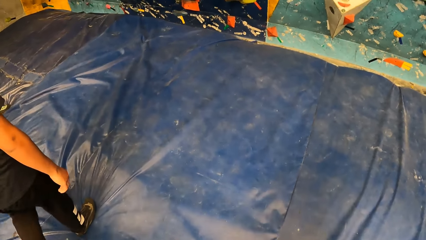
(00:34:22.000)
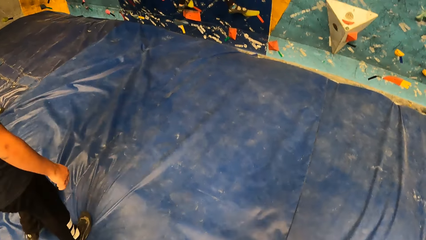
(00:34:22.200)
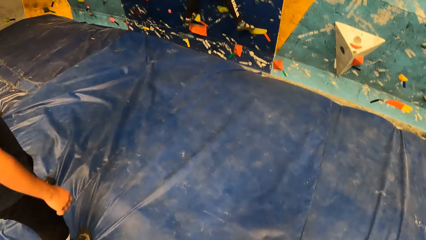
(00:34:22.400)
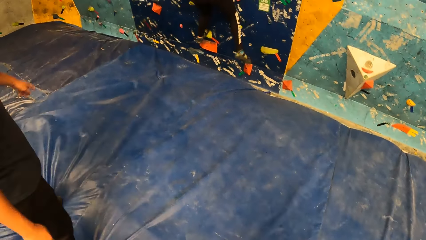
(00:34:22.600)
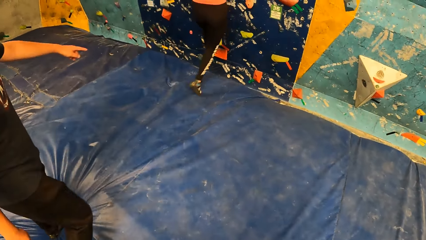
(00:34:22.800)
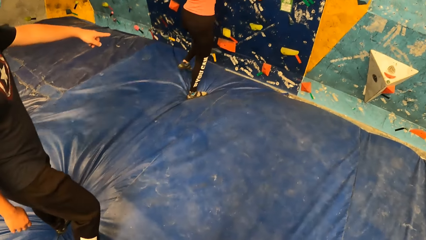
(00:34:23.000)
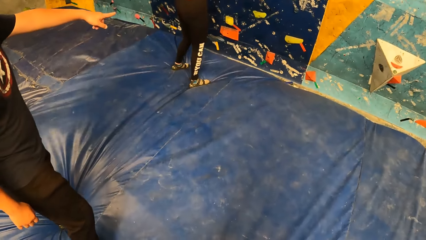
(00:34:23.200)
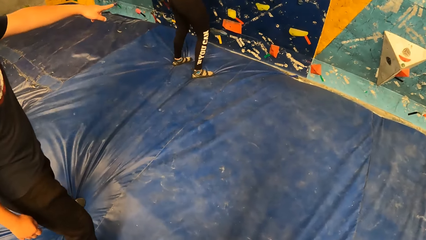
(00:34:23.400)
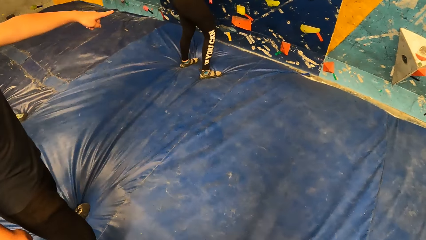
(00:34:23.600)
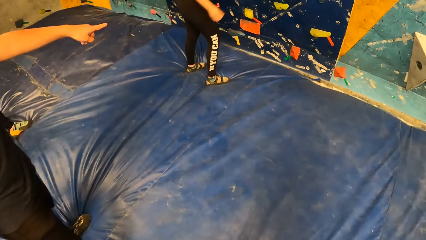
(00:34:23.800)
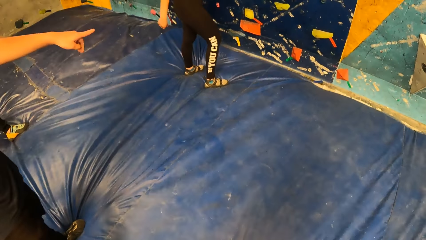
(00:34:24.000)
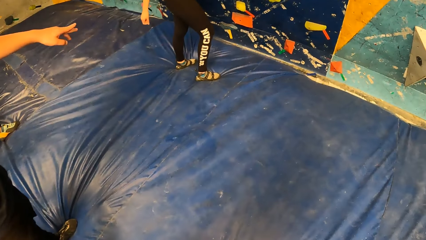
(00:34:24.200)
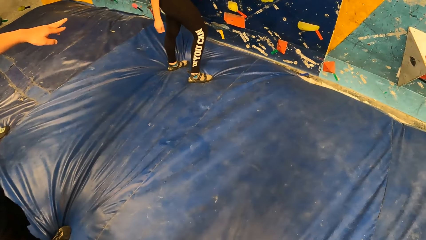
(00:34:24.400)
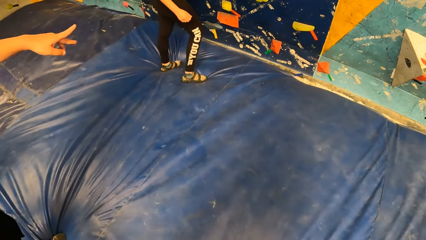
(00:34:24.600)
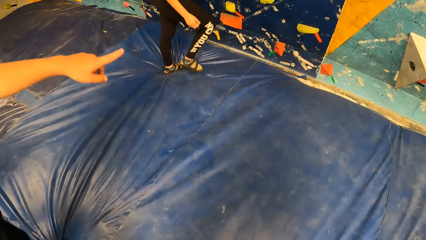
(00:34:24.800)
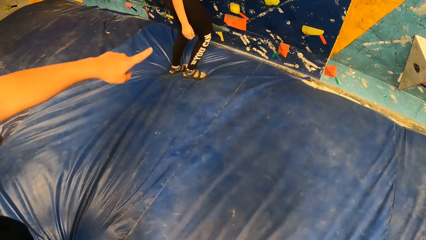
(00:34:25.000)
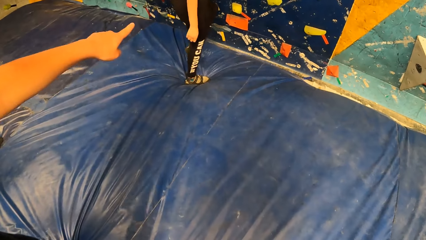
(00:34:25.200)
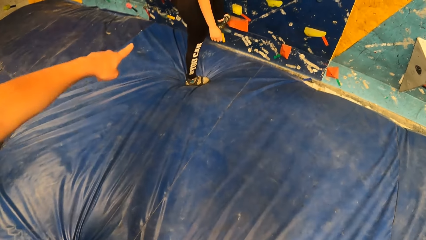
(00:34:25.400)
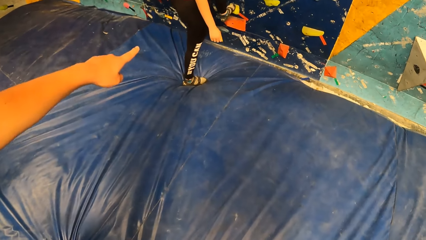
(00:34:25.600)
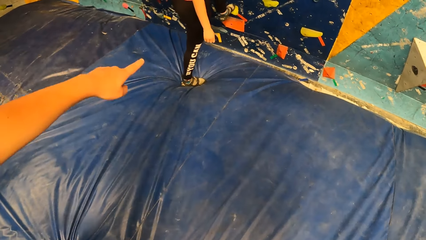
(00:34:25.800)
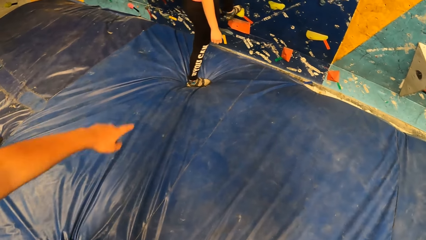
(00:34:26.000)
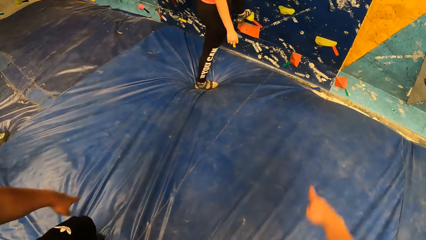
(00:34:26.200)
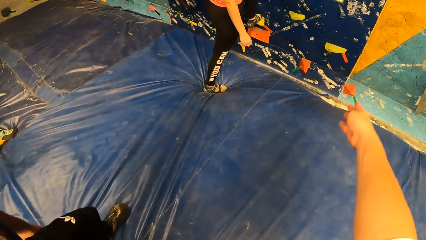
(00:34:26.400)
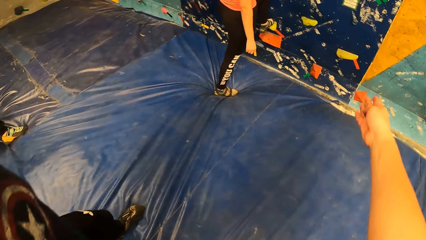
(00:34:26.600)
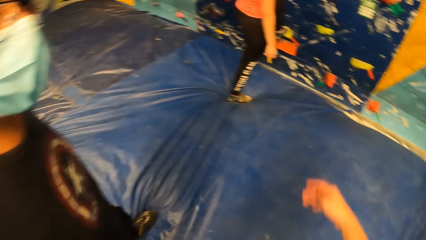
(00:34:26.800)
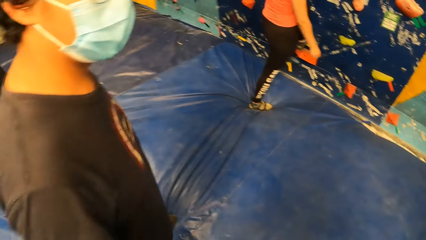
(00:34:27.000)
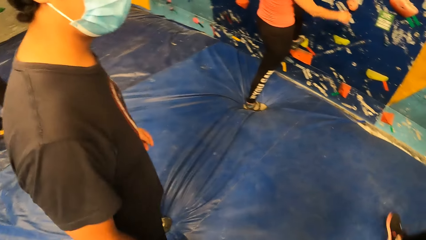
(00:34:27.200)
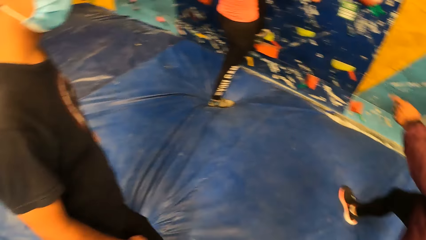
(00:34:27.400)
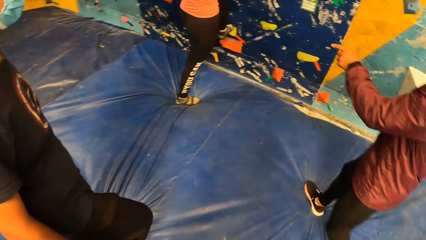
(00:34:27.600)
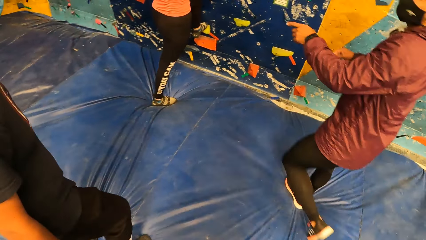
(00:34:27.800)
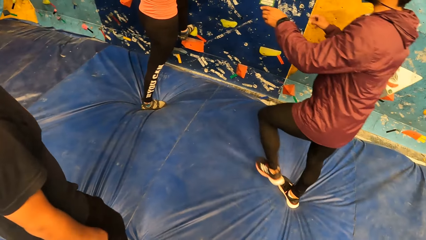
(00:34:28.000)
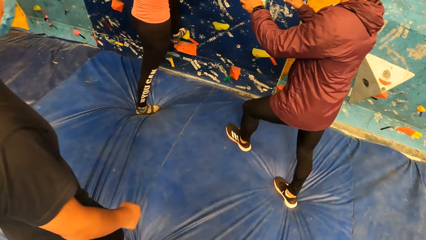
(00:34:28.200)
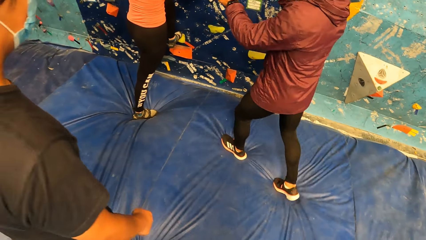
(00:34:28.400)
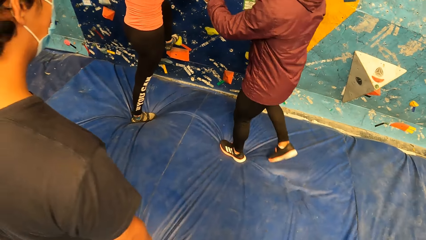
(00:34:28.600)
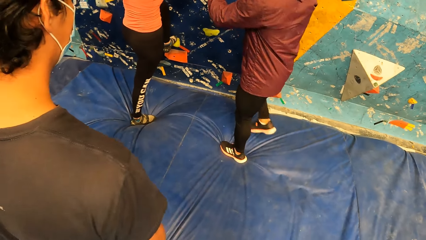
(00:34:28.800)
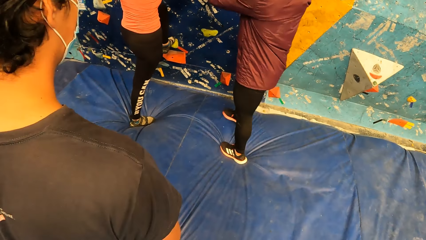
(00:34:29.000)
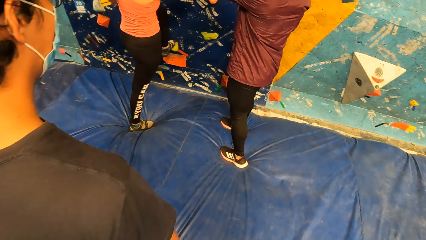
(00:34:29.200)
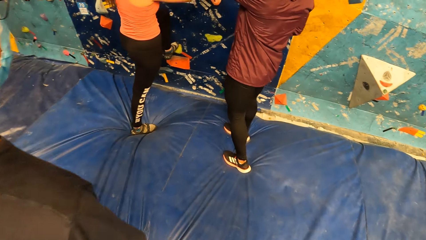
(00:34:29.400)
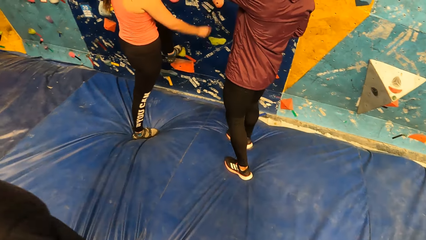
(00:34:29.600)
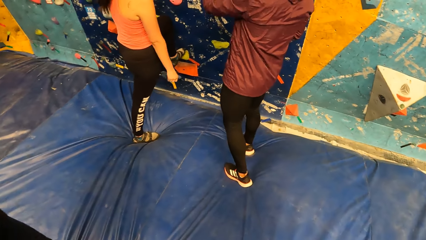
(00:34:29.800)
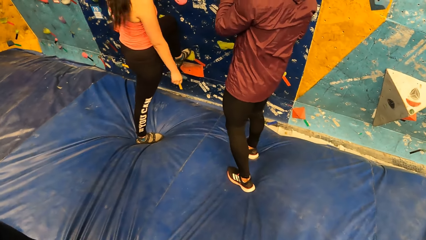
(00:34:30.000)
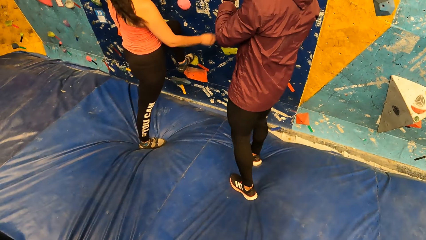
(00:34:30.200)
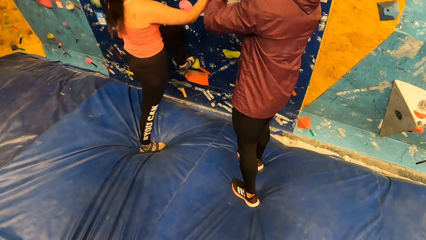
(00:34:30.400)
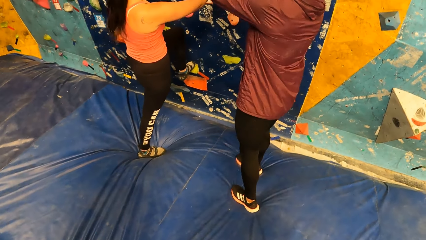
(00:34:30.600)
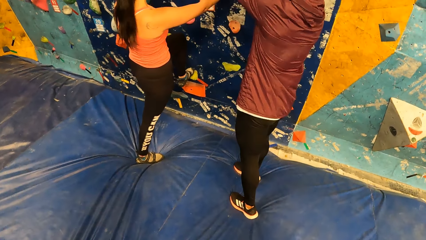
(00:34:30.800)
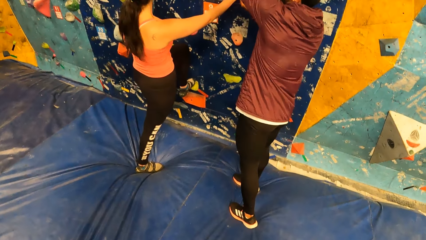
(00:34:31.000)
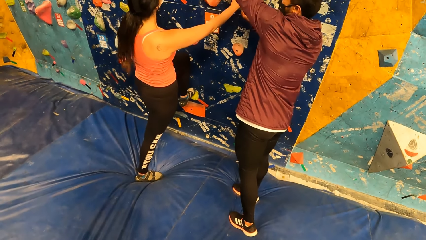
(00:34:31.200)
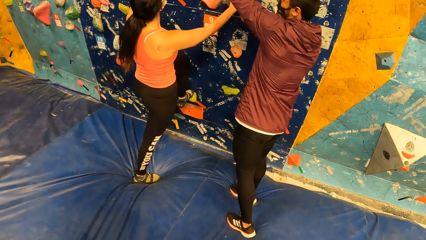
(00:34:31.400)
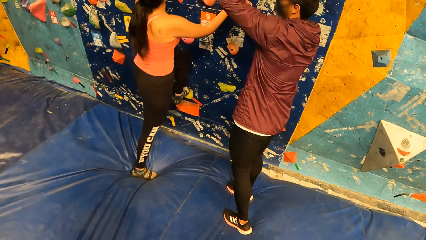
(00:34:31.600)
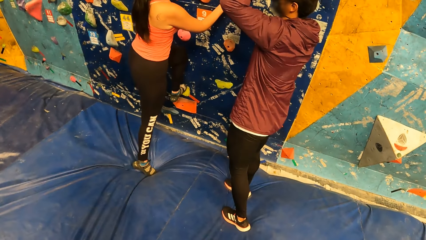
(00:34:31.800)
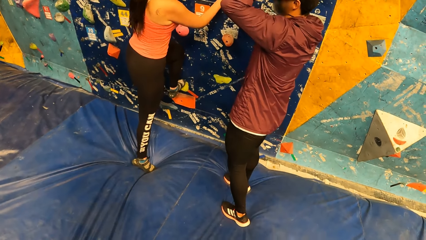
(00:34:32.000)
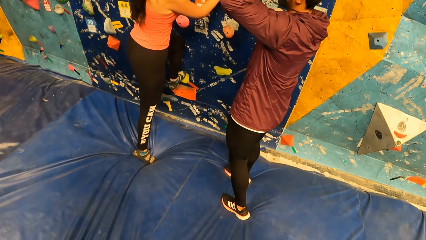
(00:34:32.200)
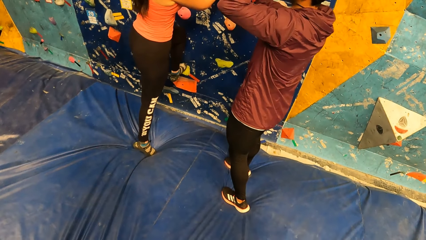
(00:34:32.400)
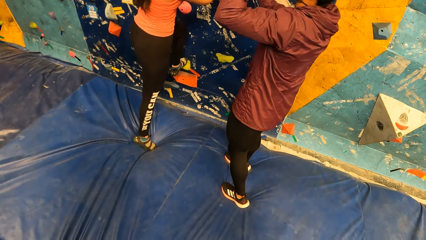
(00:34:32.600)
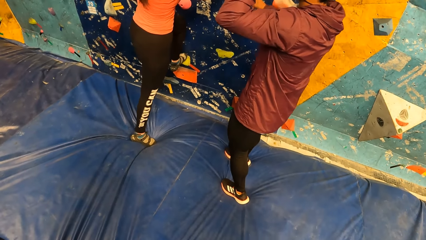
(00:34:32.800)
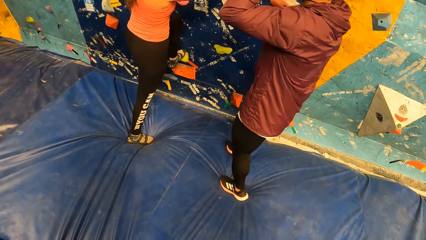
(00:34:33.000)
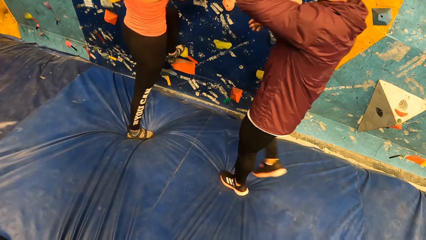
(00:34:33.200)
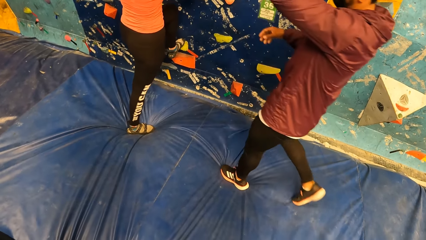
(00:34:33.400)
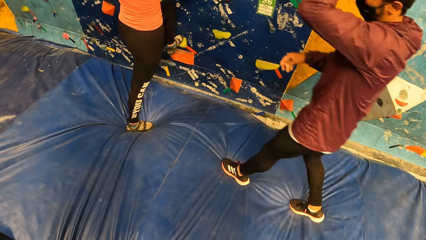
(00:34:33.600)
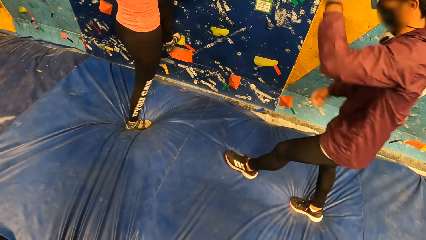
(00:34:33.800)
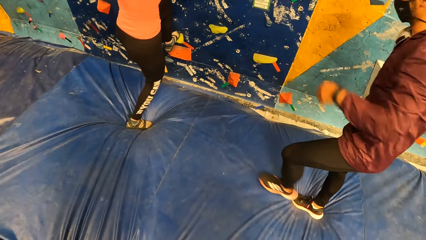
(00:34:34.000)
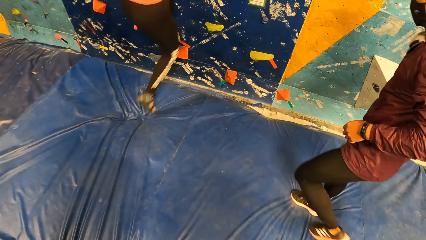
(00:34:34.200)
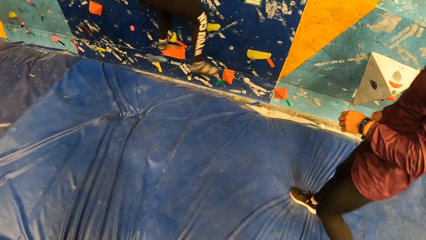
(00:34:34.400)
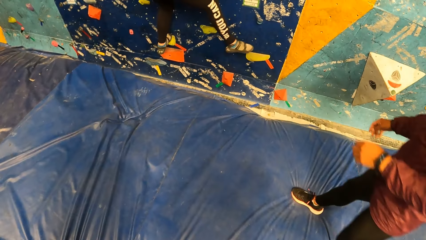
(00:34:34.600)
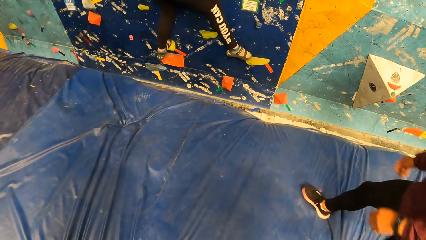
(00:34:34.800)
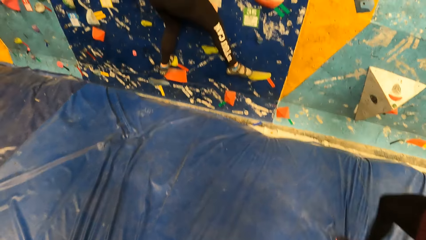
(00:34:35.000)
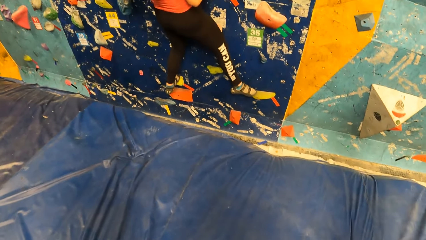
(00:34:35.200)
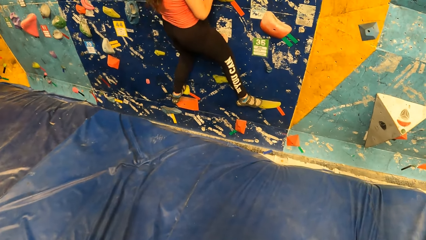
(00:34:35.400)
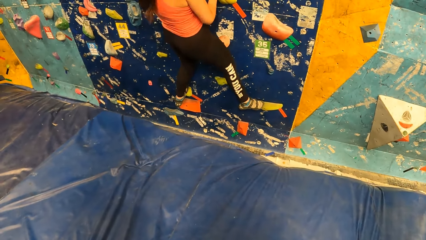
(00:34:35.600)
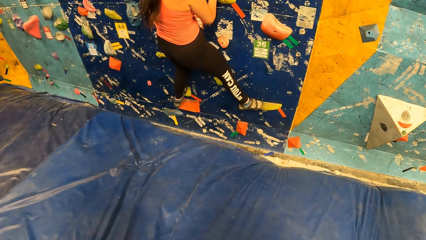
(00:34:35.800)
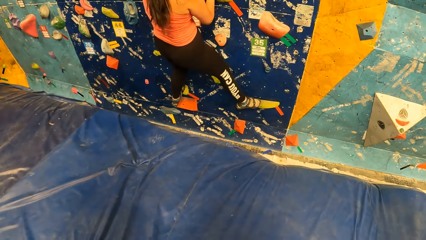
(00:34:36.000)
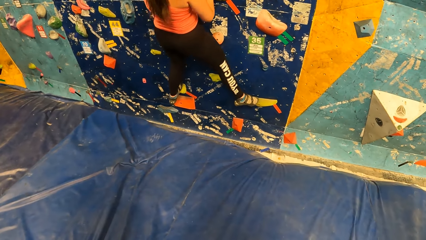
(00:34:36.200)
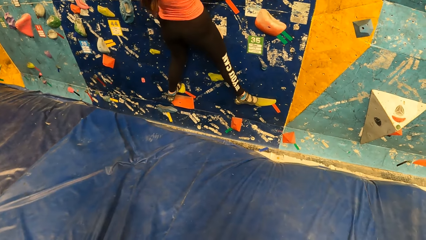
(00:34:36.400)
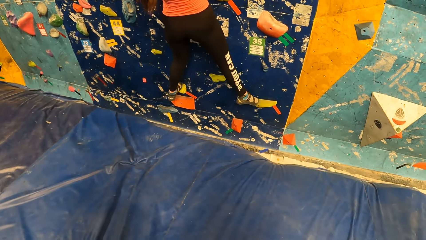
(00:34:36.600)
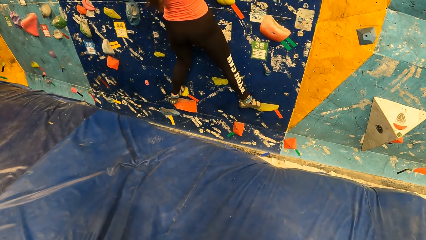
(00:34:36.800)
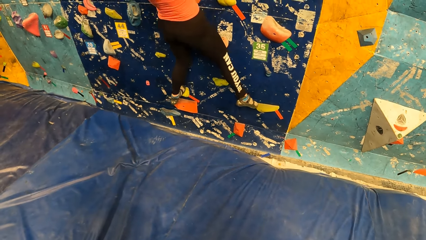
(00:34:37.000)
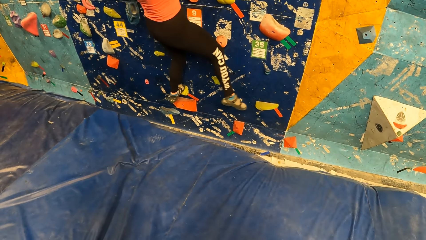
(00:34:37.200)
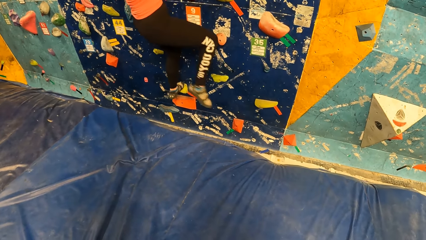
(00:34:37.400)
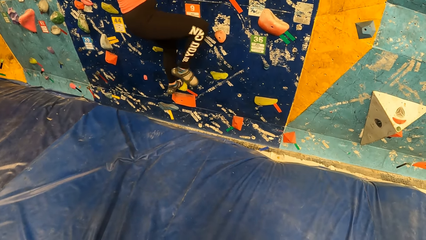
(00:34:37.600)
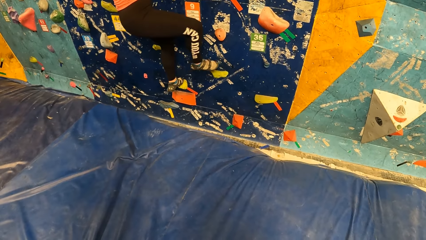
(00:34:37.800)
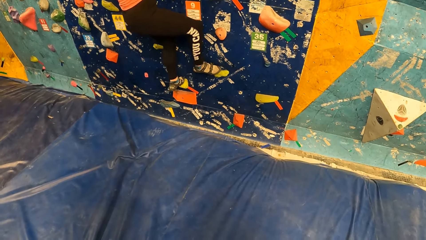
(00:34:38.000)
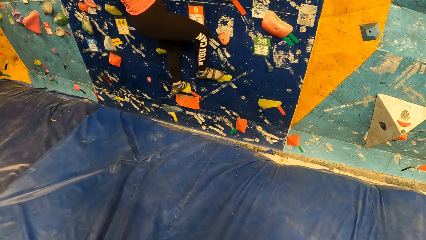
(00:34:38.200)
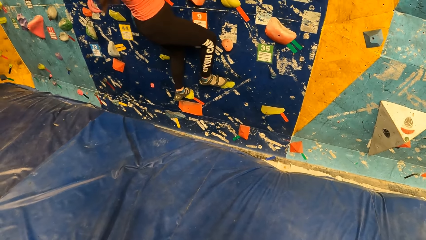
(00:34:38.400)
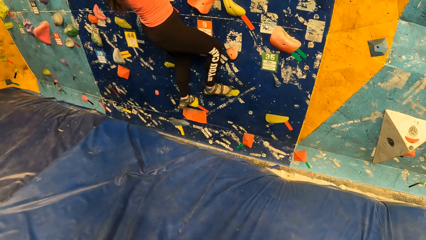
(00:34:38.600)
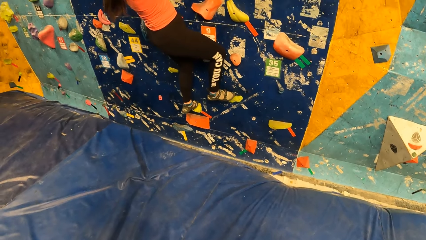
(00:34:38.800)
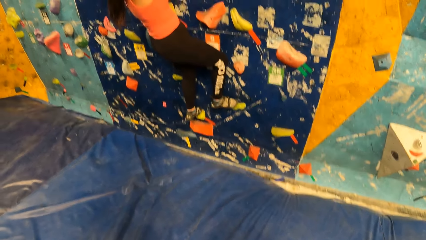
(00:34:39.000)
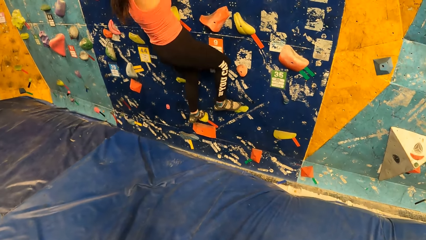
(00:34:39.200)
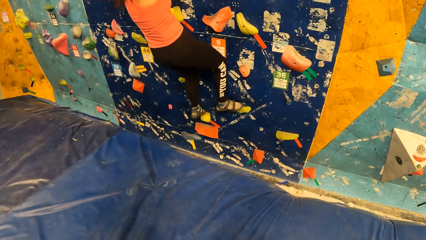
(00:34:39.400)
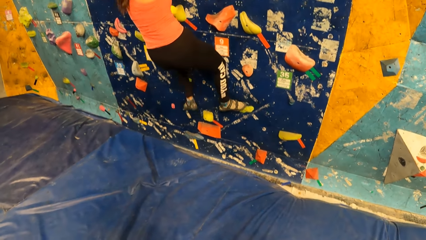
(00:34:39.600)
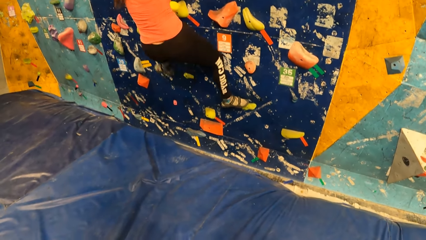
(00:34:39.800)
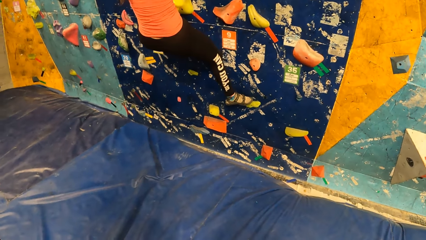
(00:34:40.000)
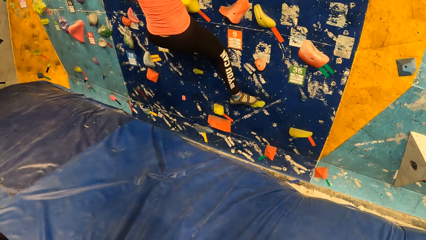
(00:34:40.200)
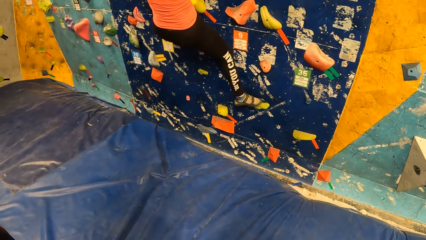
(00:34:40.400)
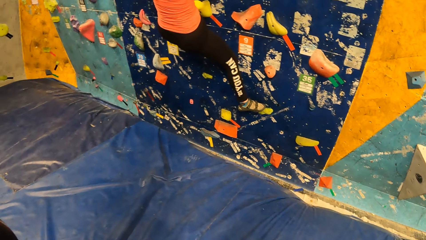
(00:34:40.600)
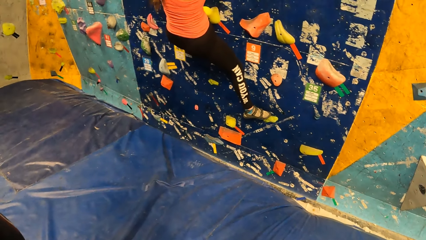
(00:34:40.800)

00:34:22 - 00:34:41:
A woman jumps to the crash pad with both legs. Someone points at the wall. The woman puts her left leg on the bouldering wall. The camera wearer points at the wall. A man walks towards the bouldering wall. The man interacts with the woman at the sports complex. The woman climbs the bouldering wall.
